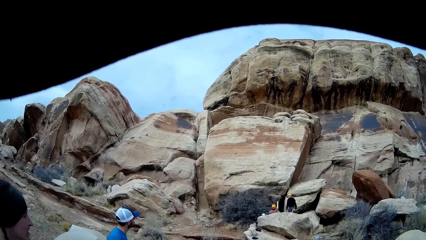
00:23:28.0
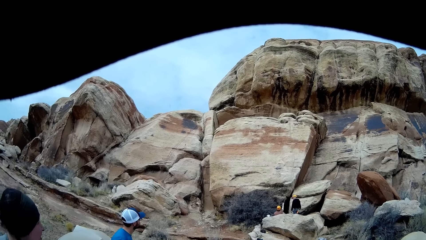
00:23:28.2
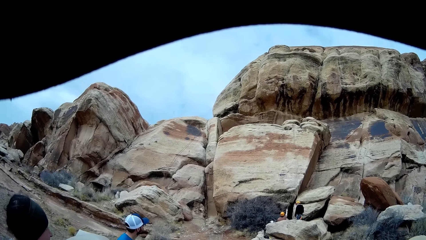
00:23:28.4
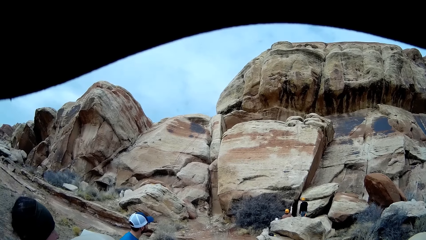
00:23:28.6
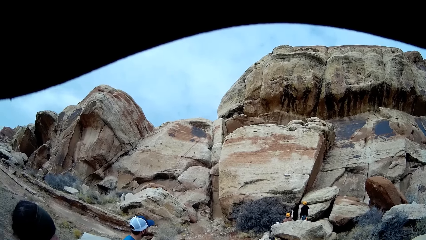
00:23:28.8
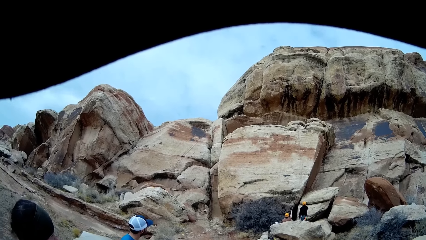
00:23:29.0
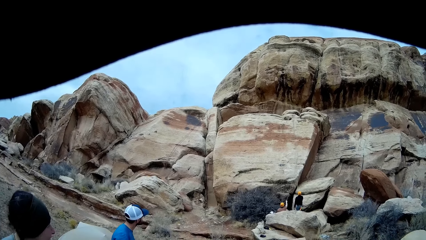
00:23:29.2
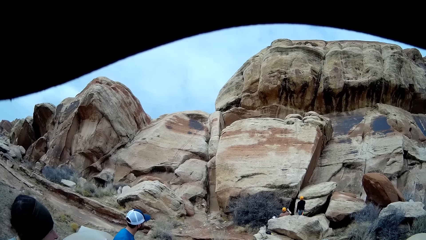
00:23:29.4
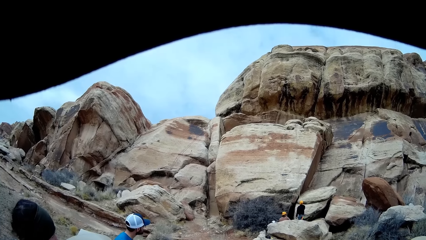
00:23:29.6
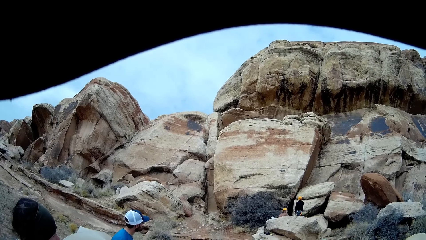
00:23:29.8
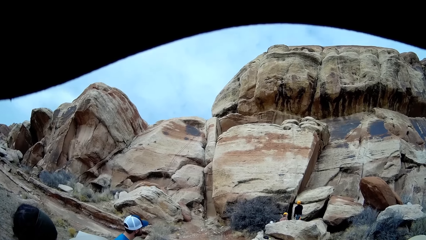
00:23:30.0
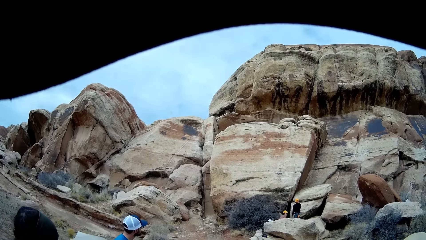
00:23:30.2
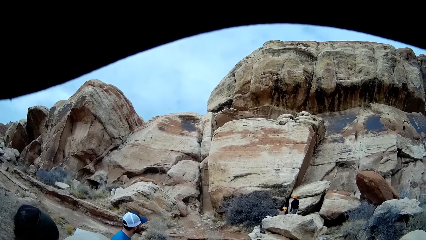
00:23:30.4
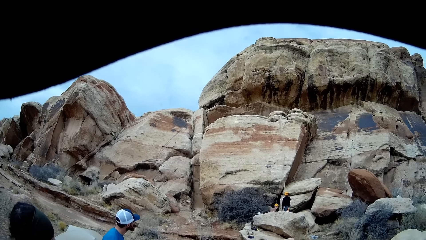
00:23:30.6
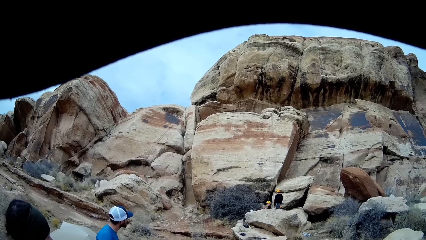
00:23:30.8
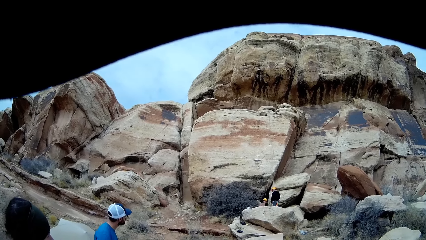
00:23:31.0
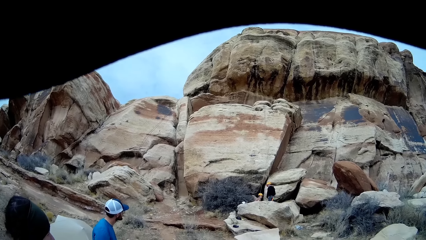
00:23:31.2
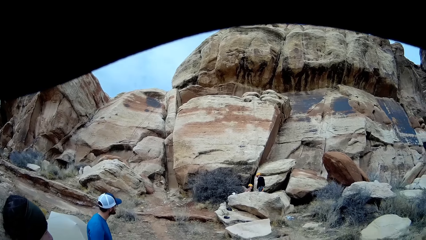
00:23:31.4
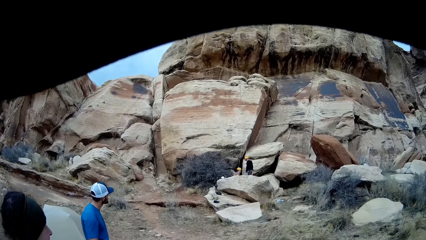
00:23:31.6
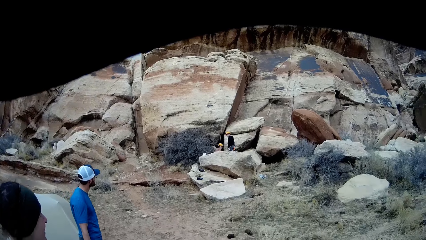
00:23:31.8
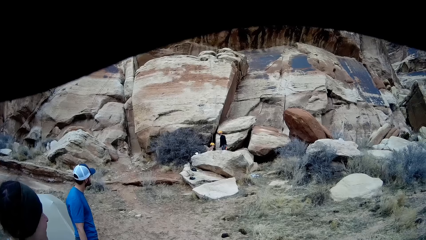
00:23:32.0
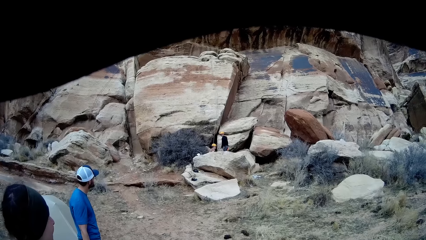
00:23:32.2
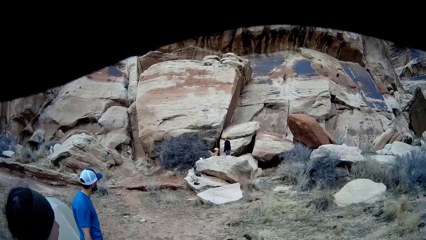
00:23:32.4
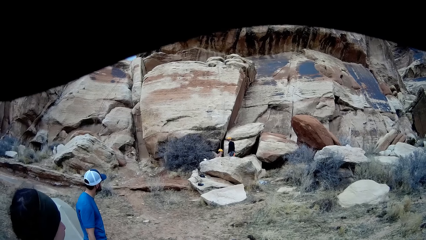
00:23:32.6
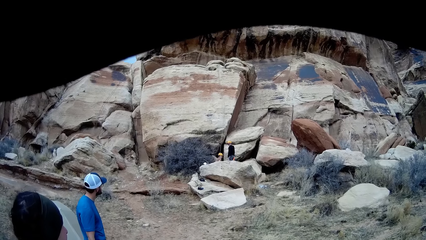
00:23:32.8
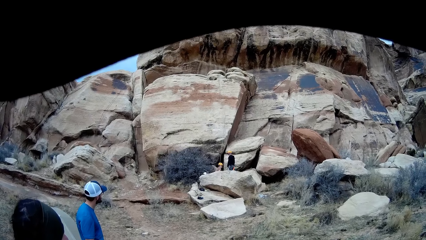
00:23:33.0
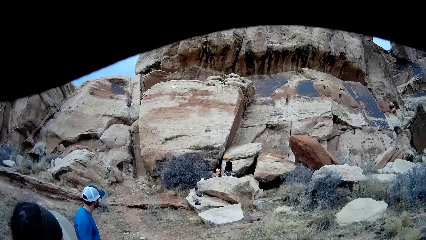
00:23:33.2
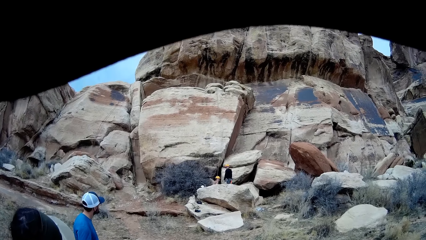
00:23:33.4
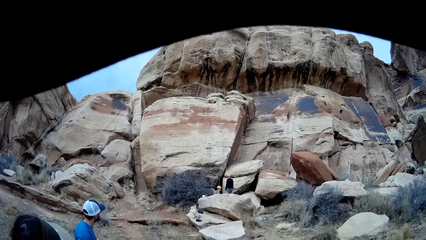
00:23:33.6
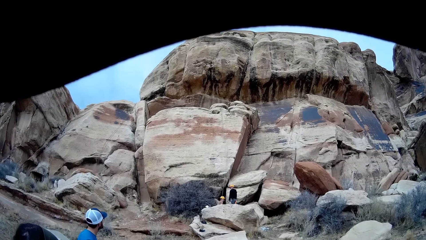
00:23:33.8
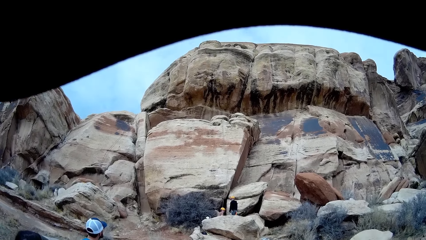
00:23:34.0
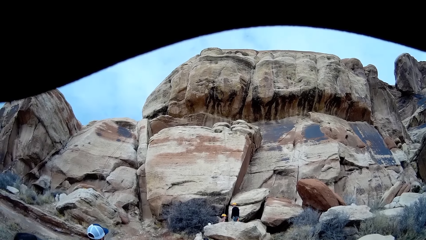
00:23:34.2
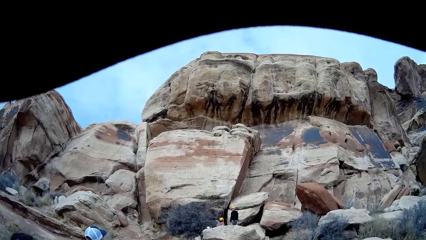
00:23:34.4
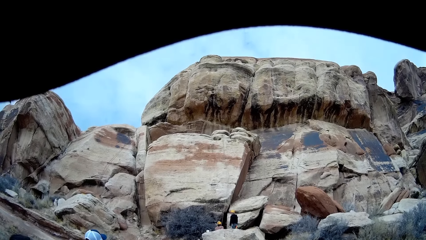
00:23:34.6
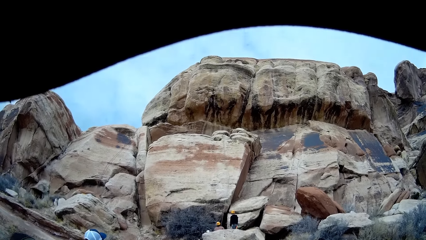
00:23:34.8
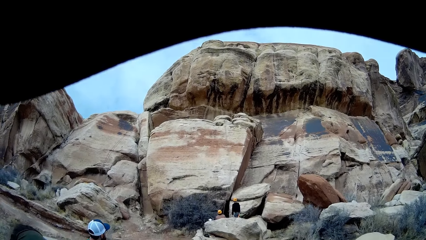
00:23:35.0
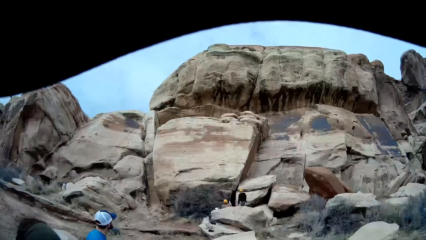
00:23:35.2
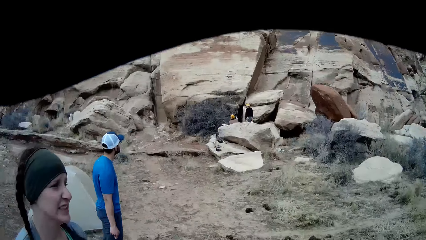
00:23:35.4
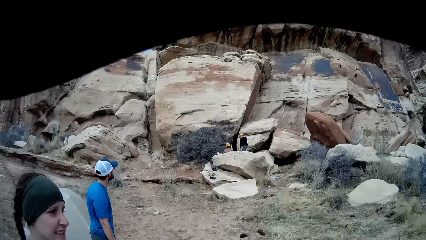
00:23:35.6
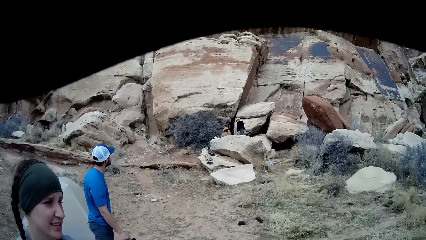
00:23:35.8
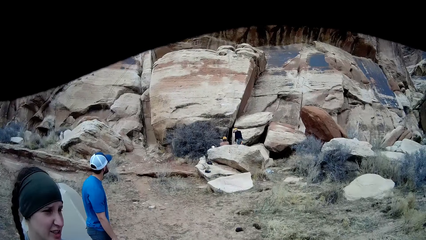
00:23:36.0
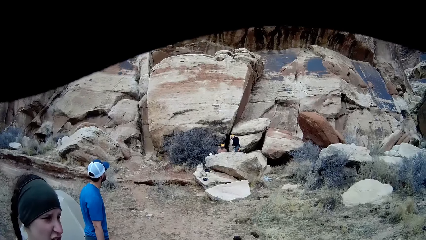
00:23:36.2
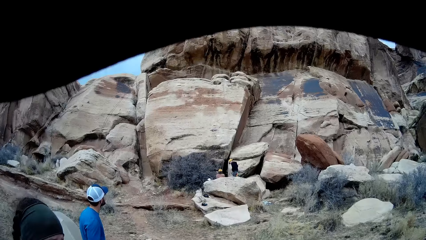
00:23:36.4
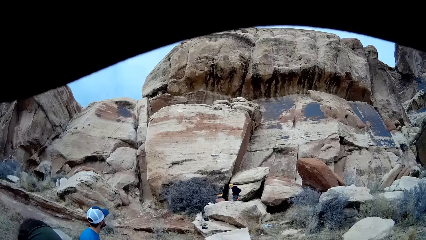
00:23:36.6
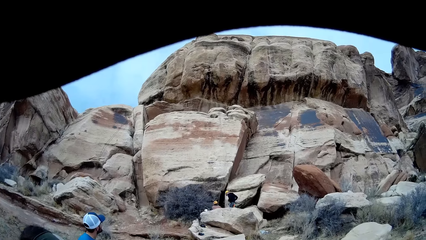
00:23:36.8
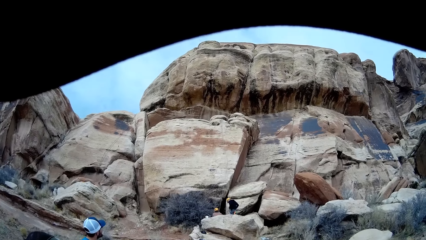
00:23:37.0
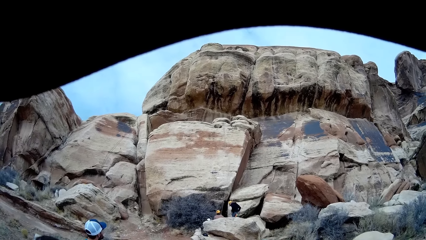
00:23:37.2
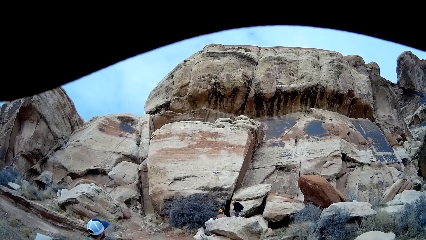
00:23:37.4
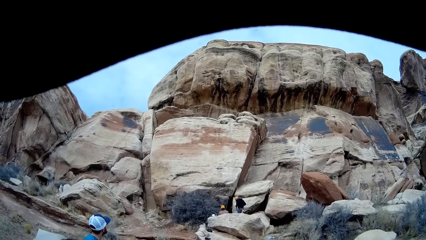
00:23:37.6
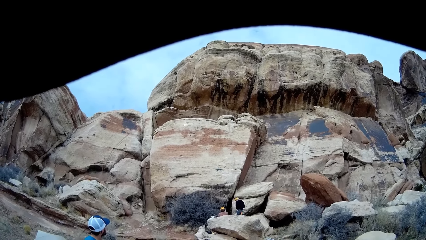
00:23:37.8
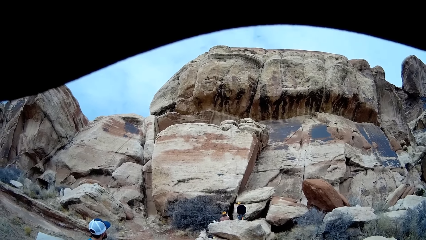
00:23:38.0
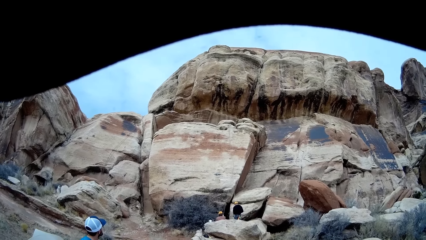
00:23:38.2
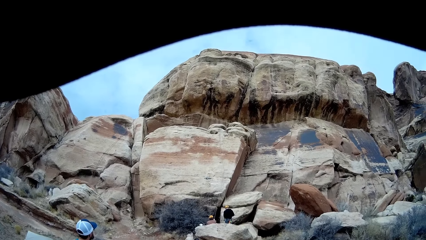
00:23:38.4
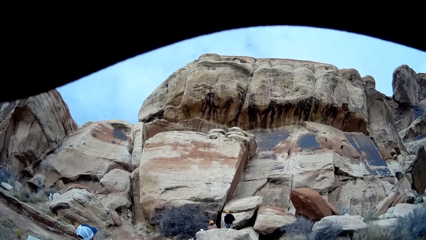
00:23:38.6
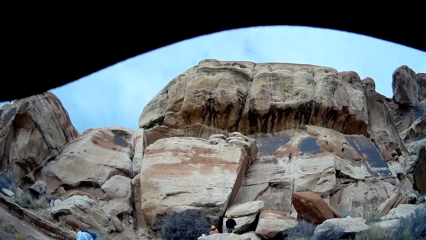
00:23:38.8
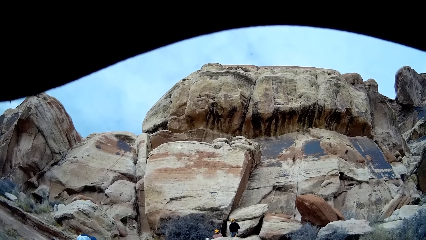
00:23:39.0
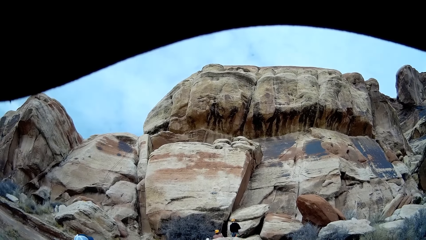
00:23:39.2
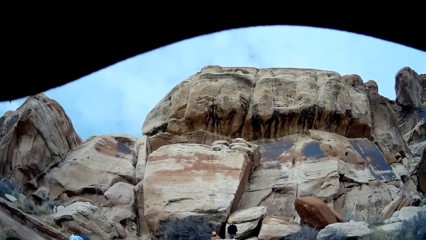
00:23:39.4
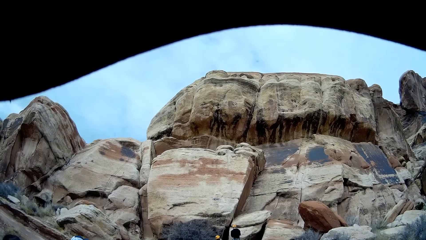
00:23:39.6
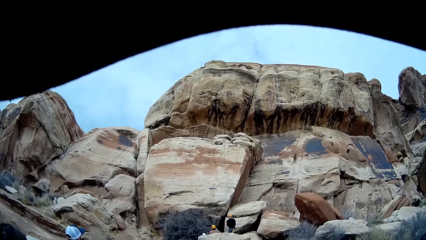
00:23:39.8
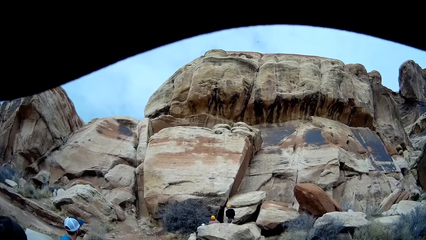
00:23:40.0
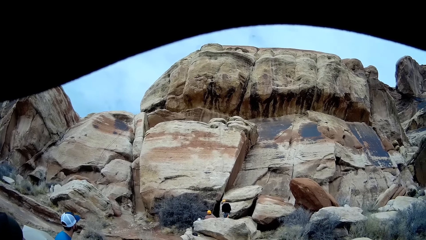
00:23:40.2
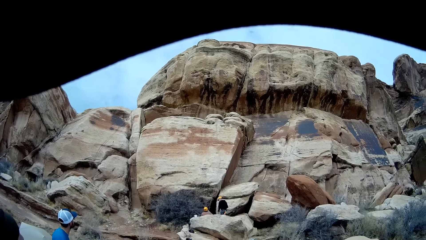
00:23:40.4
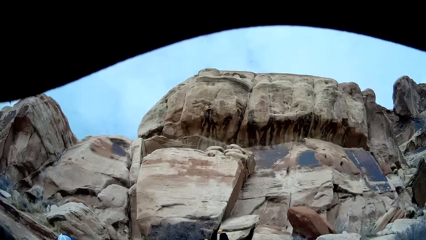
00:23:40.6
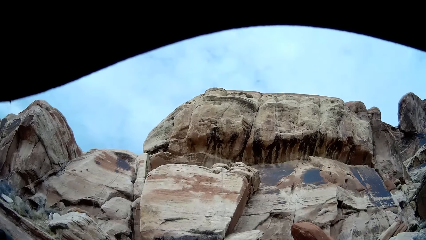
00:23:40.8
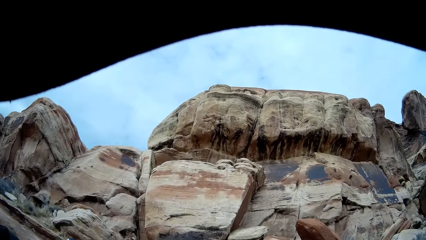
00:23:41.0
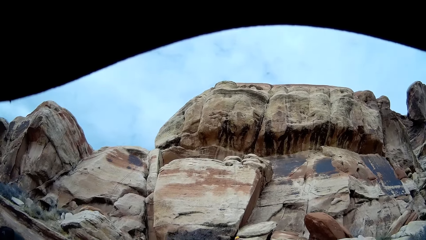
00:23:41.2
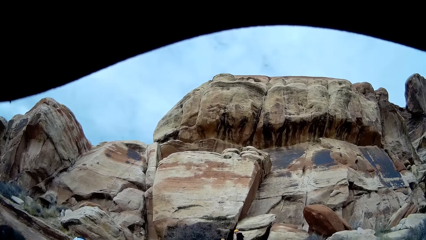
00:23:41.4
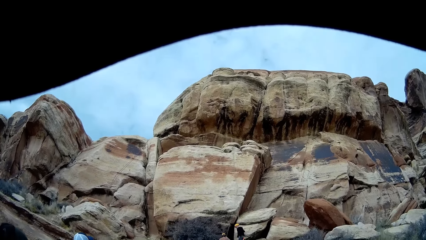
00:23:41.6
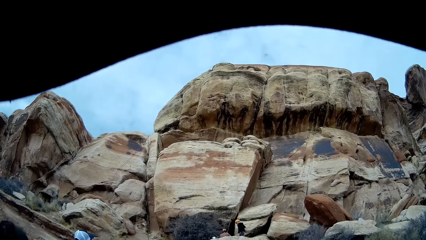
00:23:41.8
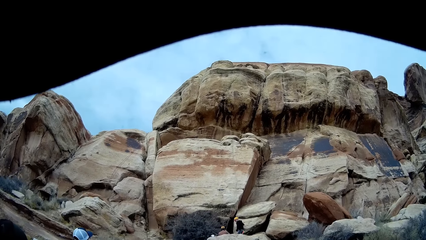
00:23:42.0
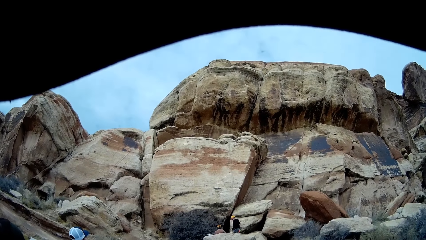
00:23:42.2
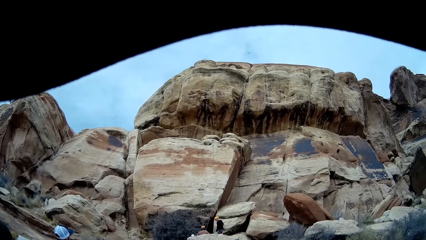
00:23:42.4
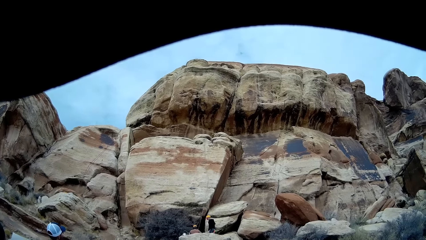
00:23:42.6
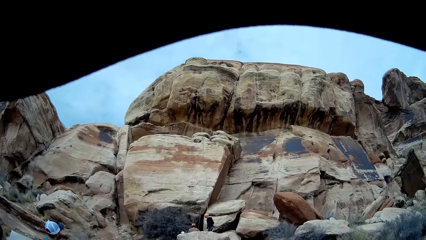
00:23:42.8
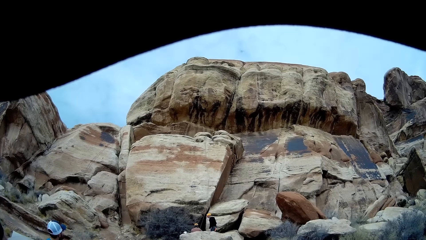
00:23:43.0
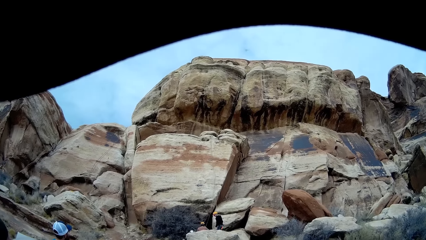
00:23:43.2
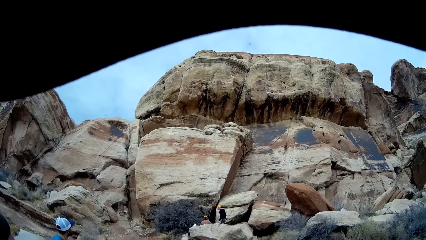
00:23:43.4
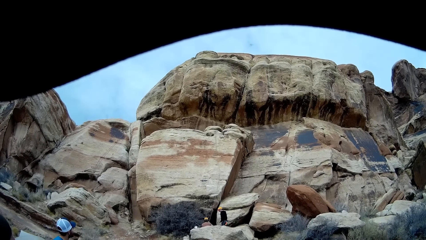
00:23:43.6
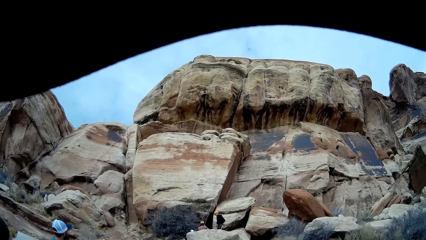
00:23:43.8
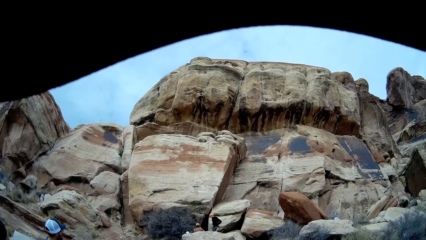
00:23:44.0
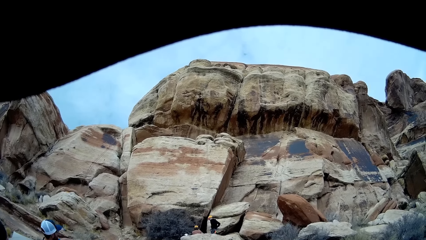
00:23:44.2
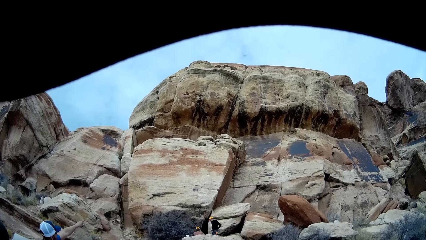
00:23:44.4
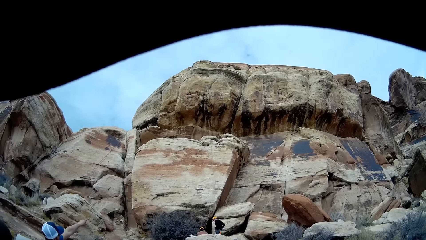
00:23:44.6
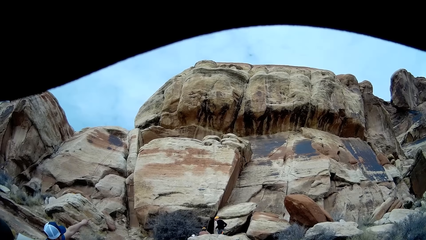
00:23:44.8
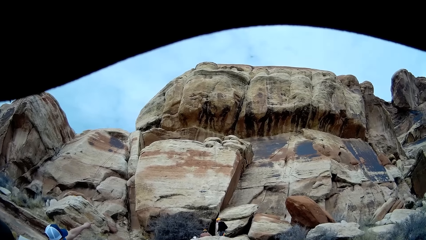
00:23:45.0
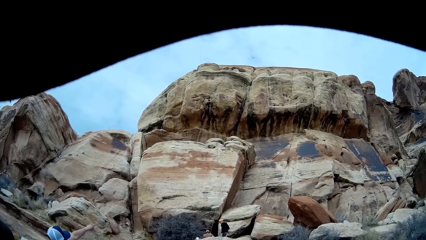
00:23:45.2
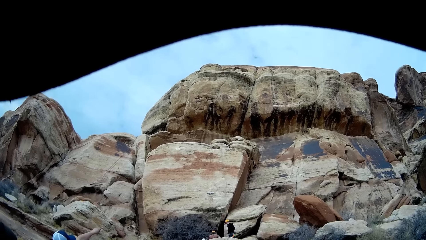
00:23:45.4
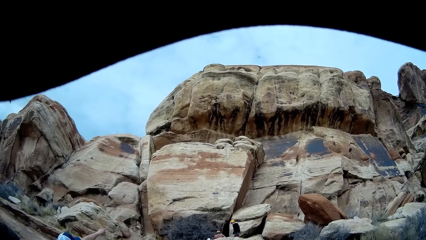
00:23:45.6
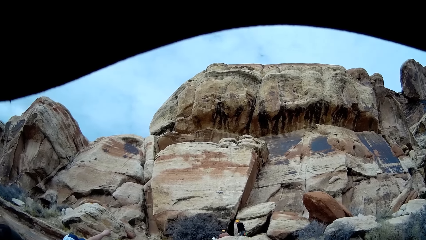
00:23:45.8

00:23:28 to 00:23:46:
A person moves a hand and lowers a hand. The man turns to the other side. He turns to the other side again. Another man moves hands. Yet another man lifts a hand.
